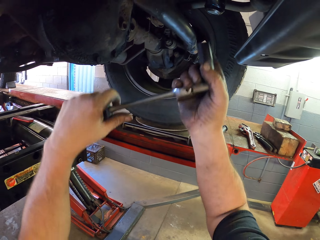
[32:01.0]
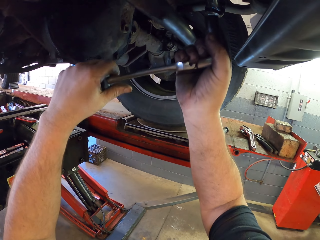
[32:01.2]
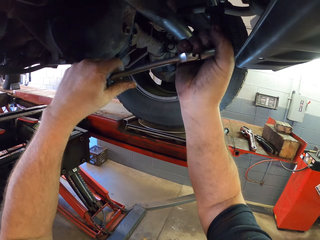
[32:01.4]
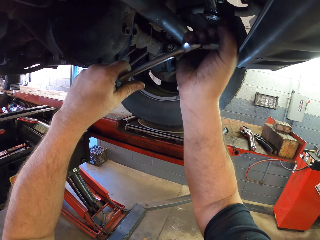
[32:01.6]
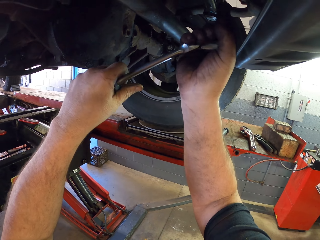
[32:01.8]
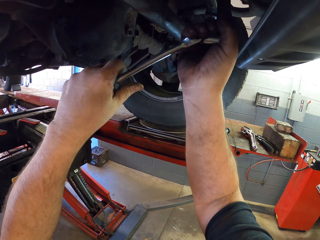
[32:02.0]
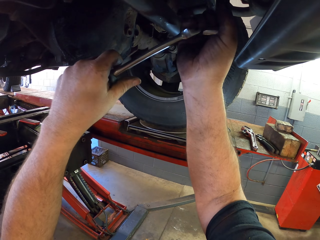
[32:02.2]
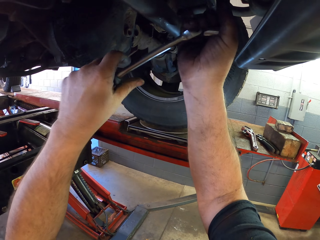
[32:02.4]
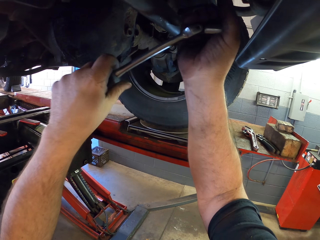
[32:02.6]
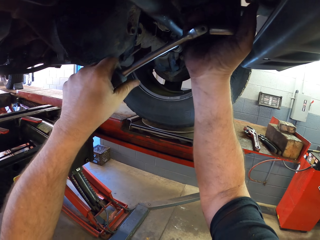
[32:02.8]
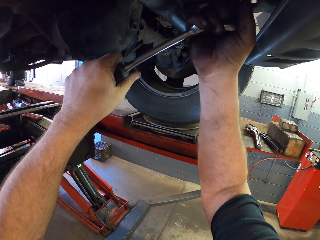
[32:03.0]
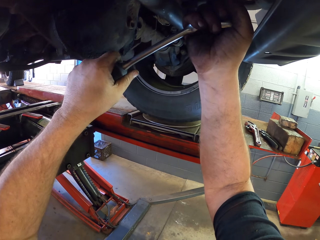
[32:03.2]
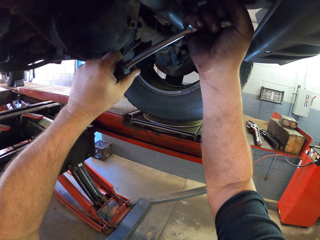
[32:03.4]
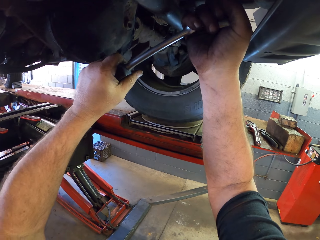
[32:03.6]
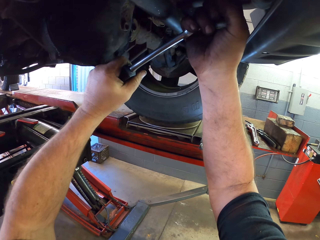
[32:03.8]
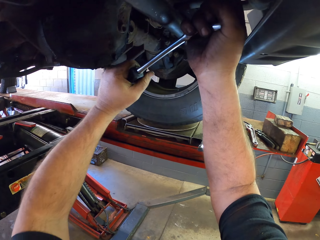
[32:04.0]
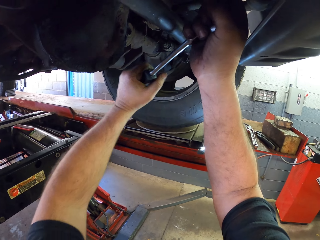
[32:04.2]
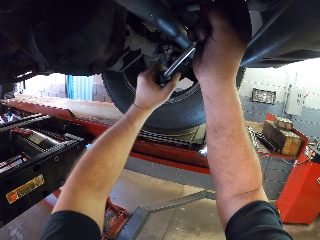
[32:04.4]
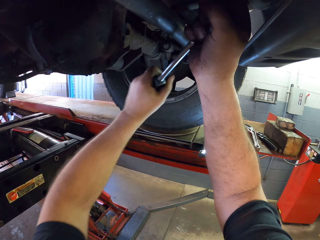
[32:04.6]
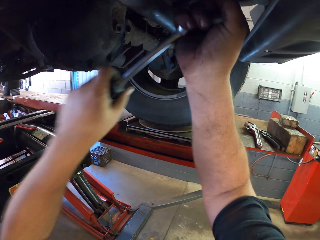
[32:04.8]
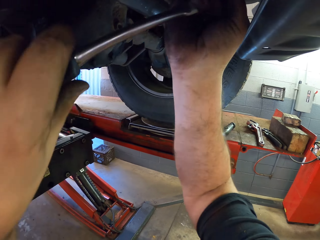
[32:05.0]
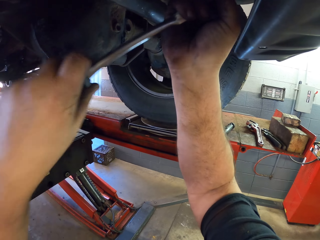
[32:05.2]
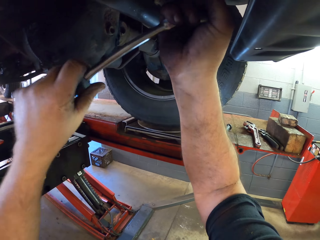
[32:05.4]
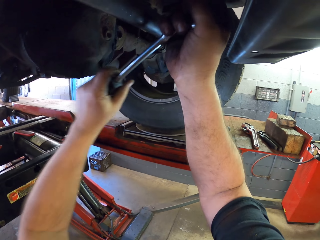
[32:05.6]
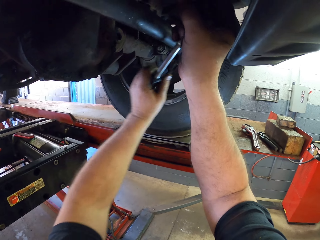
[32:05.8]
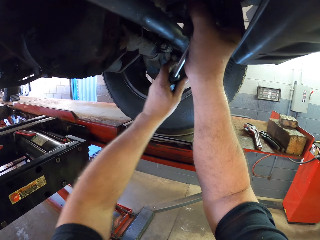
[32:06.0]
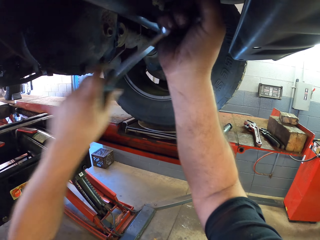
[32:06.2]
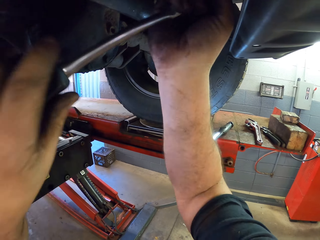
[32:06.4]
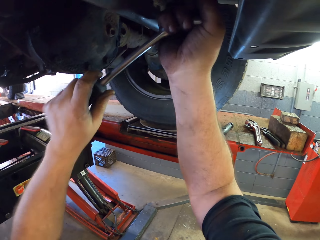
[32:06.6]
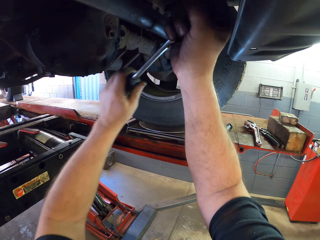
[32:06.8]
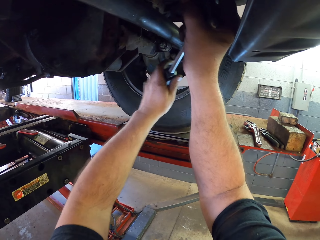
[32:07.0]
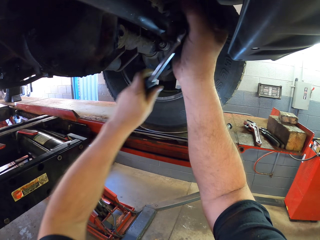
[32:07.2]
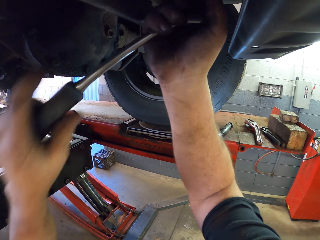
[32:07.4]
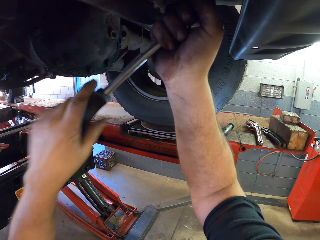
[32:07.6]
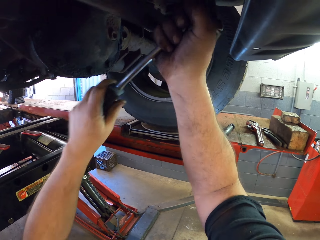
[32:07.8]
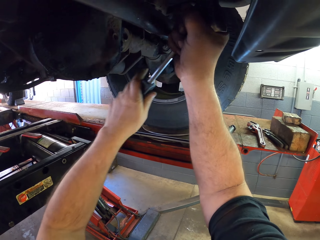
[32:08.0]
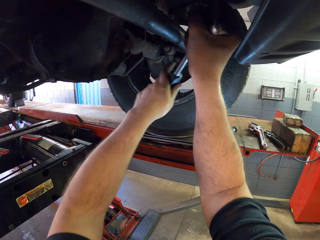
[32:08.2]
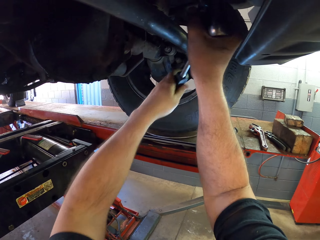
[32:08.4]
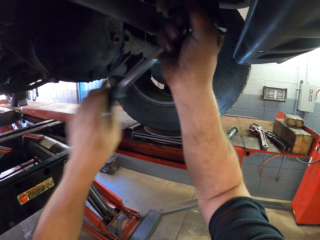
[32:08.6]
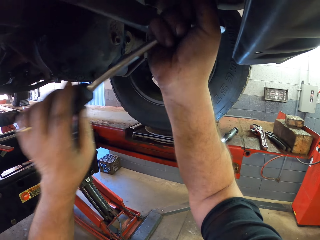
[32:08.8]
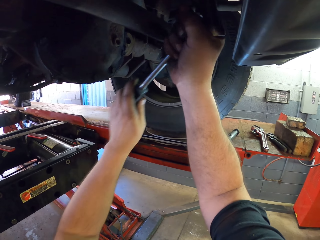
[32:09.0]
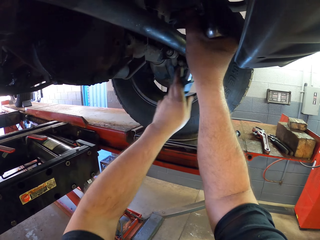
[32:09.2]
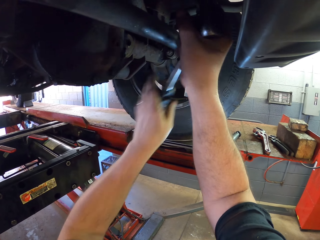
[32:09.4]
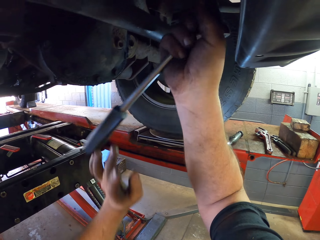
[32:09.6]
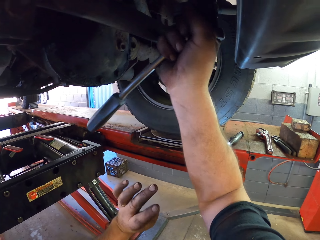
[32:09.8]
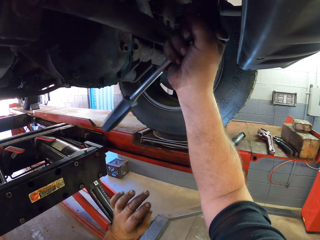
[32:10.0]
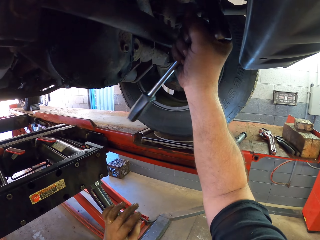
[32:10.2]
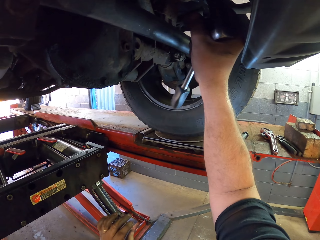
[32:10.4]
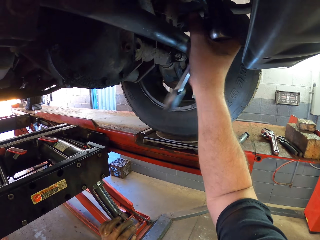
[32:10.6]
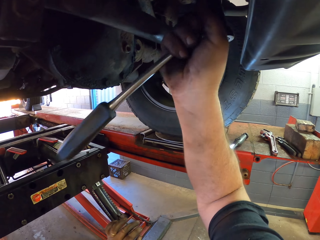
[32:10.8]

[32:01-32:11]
The camera wearer fixes the wheel hub spare part. They tighten with the torque wrench.

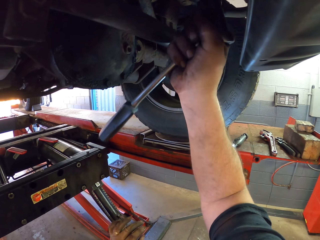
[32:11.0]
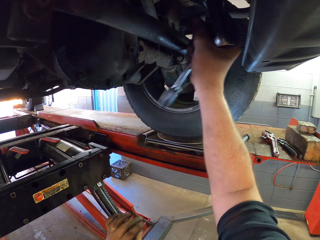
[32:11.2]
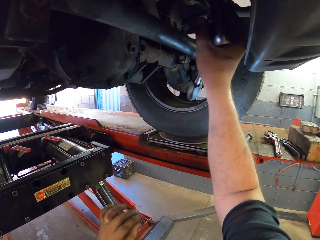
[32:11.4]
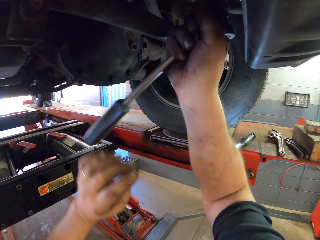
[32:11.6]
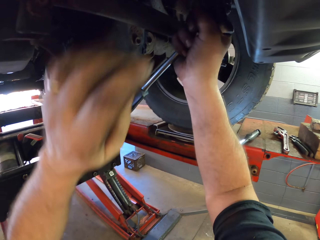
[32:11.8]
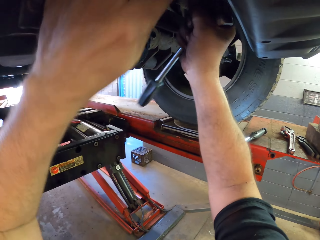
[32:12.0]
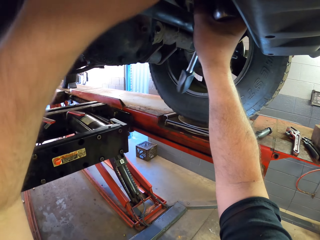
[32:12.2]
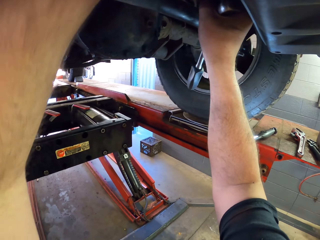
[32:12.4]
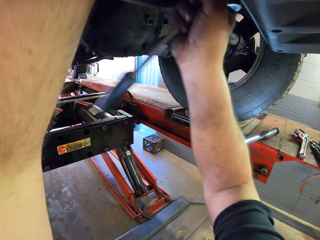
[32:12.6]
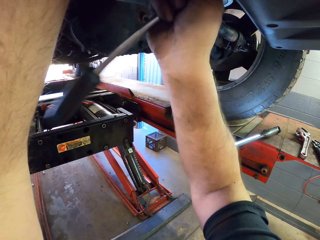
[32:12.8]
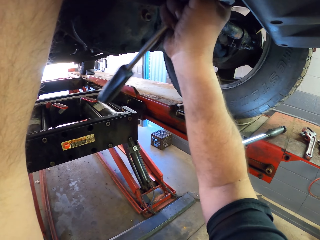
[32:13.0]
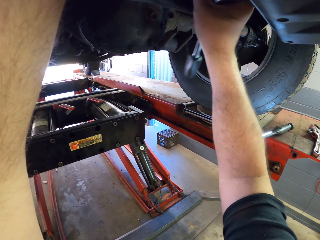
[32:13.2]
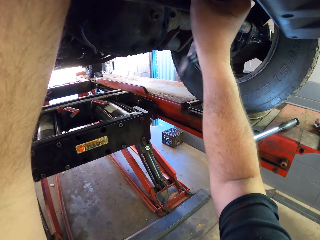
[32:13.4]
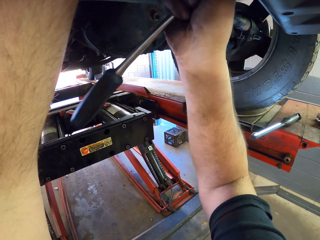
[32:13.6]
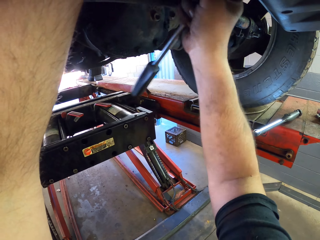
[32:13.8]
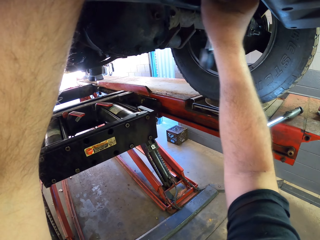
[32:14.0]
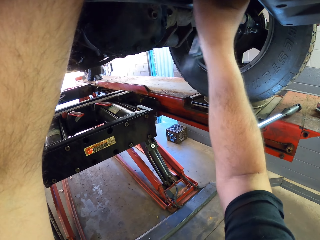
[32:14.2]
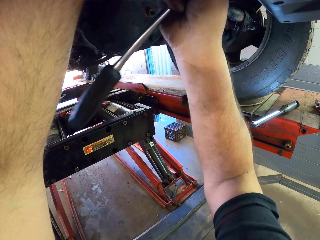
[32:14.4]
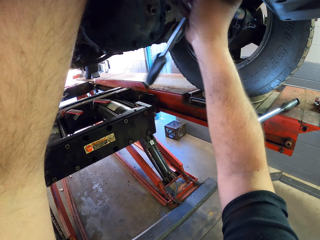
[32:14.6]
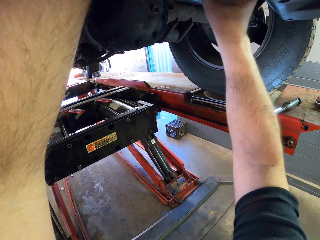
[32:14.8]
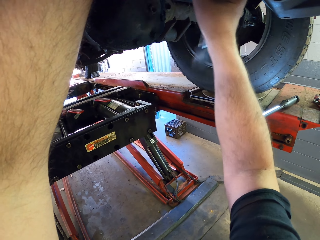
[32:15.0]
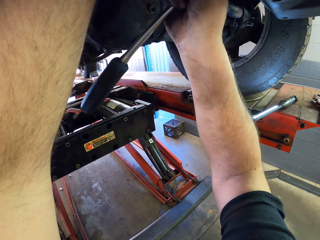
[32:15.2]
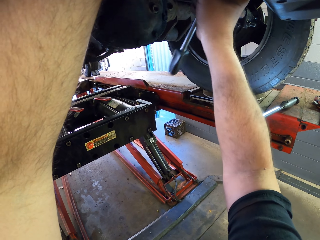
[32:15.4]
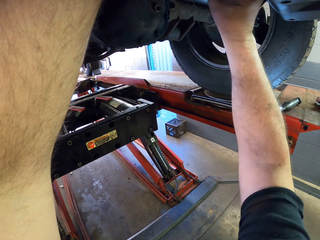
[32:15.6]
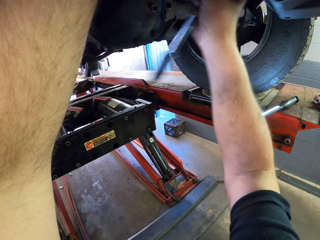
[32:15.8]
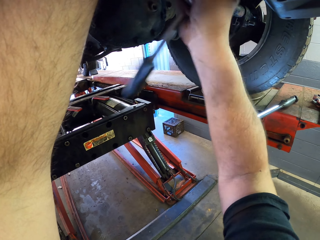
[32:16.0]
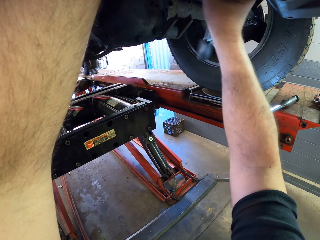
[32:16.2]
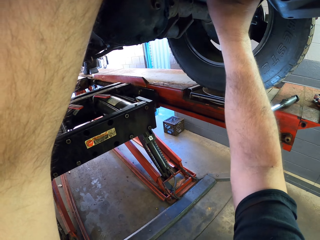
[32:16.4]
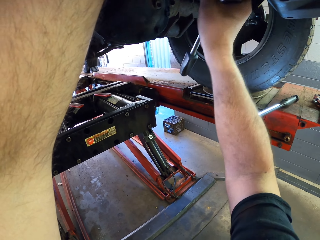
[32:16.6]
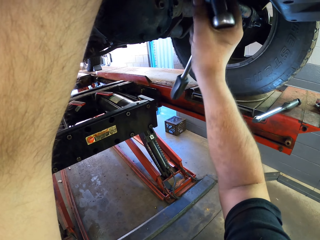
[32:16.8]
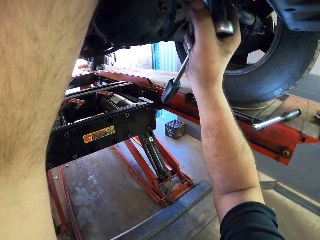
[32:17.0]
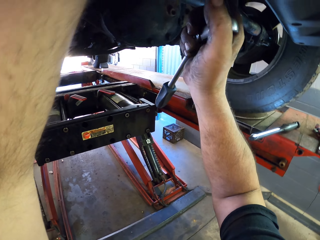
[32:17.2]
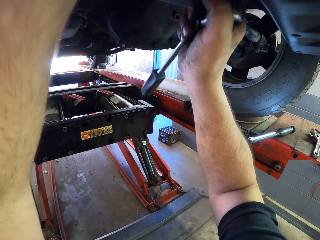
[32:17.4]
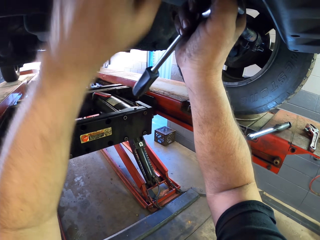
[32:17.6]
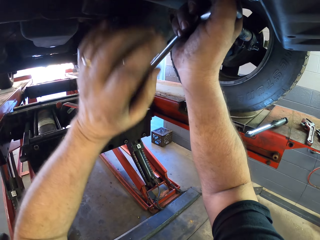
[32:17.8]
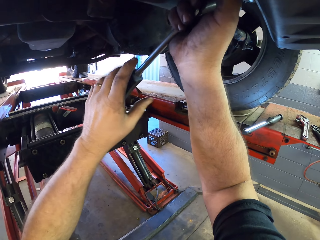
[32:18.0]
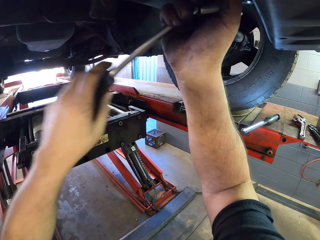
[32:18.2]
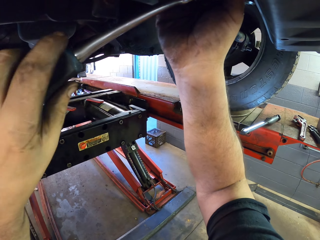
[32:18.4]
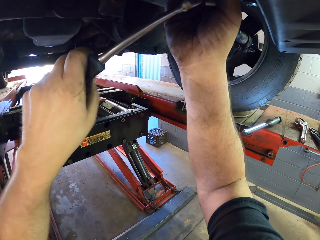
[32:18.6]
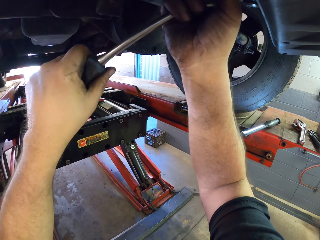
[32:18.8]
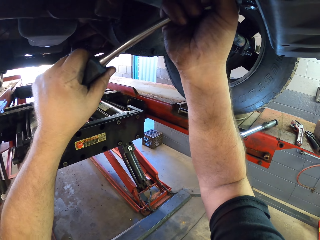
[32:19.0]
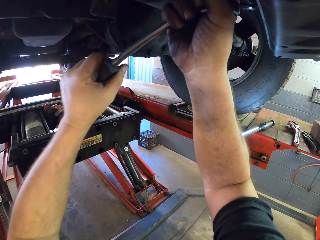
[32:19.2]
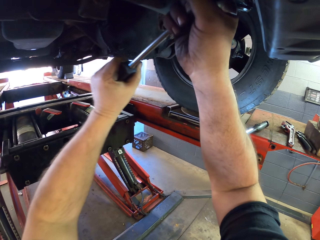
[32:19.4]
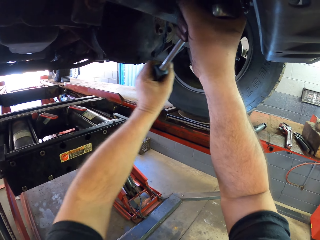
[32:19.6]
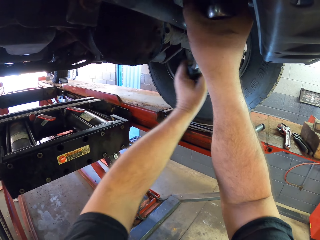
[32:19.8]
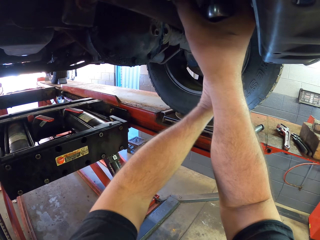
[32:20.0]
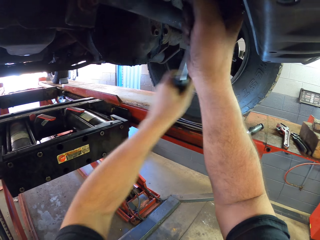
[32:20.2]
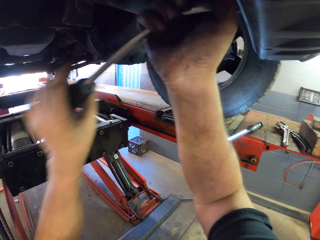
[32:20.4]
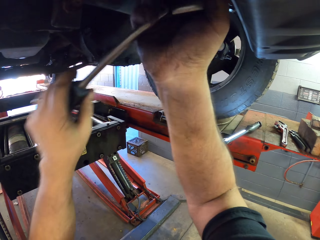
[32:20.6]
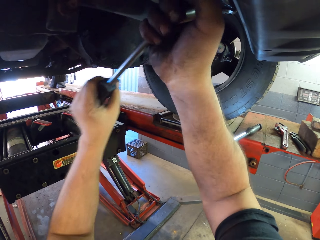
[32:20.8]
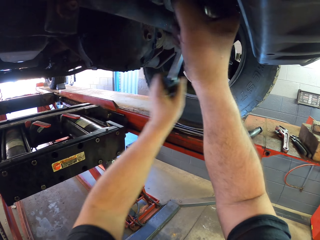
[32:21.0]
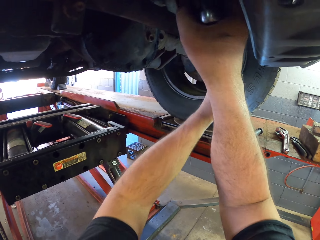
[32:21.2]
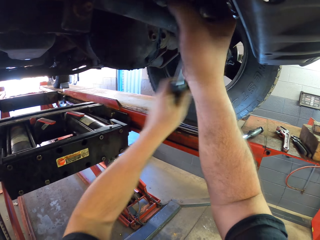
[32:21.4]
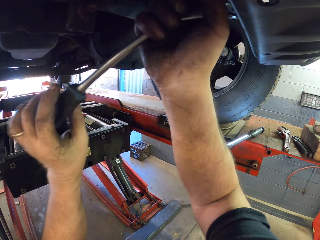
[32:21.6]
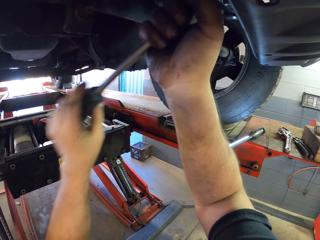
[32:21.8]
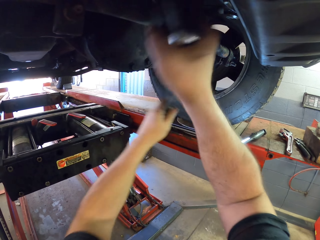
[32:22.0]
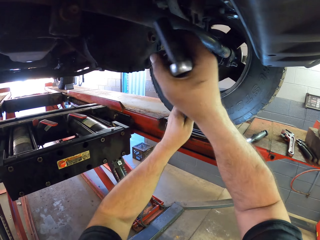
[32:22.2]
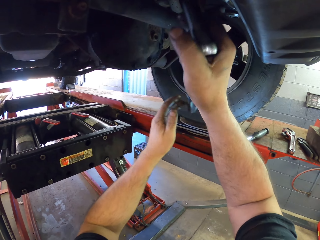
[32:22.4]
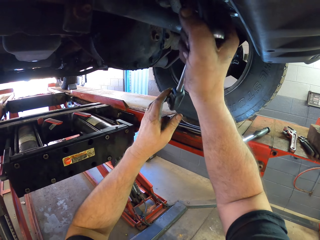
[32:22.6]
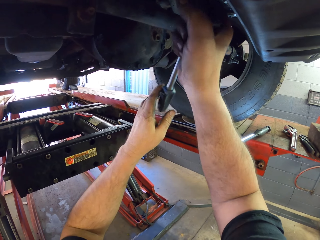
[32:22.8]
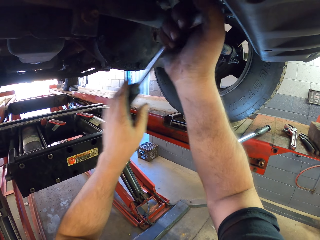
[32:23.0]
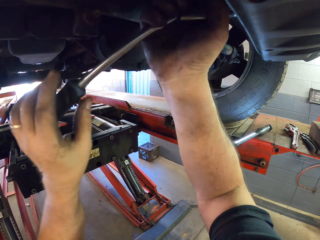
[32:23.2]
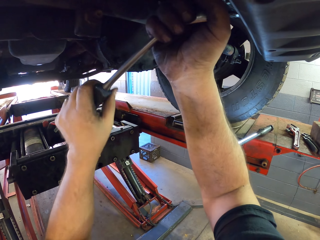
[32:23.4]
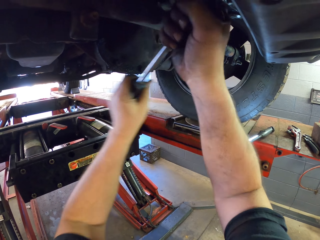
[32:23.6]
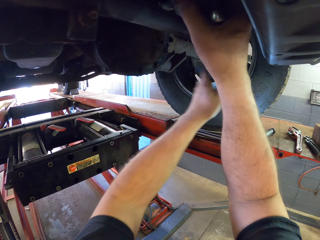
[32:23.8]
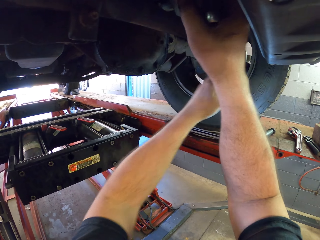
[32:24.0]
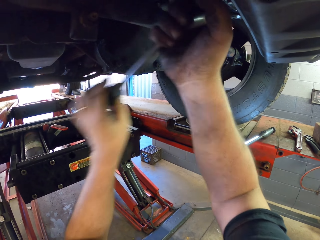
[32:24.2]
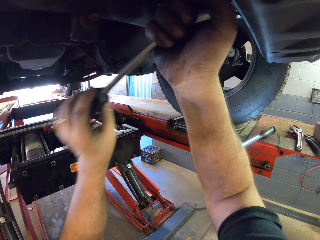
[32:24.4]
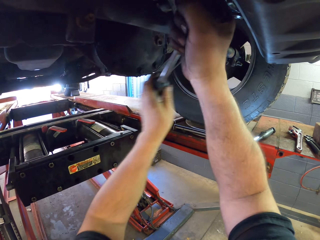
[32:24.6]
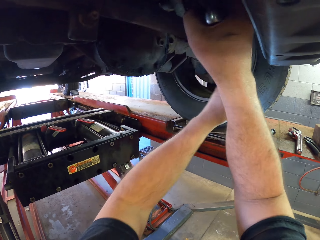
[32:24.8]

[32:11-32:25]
The camera wearer lifts up the hand. They fix the wheel hub spare part. They touch the scaffolding spanner. They fix the wheel hub spare part.
